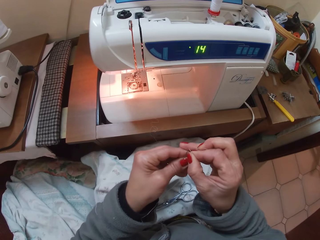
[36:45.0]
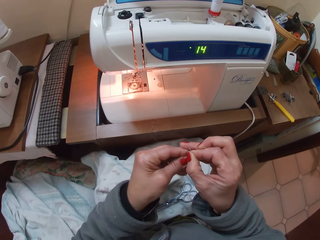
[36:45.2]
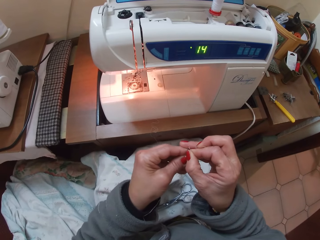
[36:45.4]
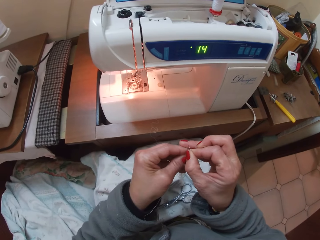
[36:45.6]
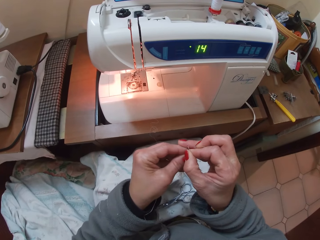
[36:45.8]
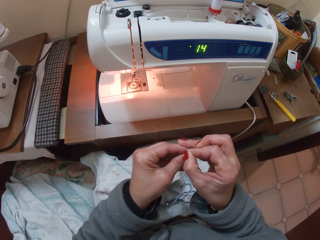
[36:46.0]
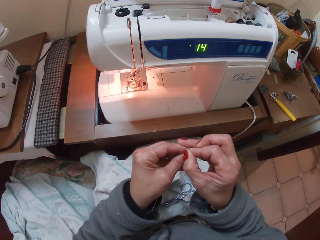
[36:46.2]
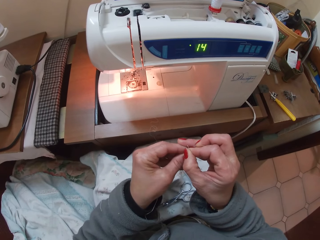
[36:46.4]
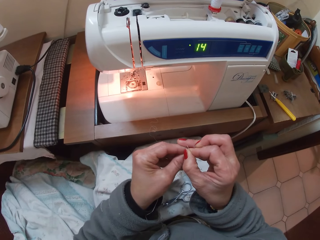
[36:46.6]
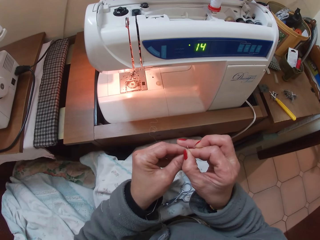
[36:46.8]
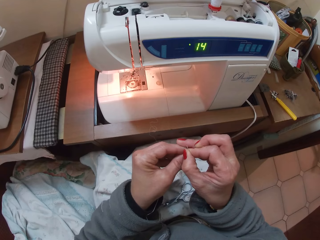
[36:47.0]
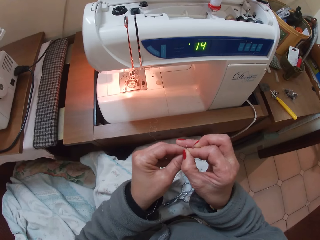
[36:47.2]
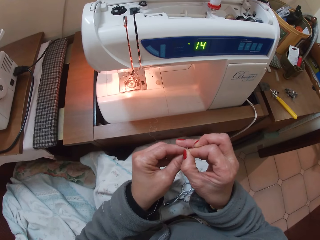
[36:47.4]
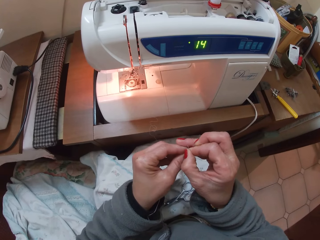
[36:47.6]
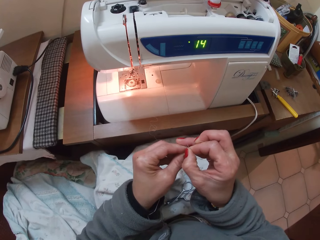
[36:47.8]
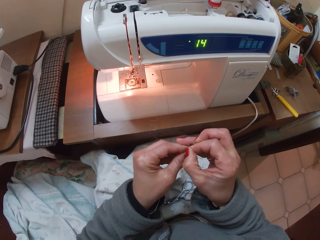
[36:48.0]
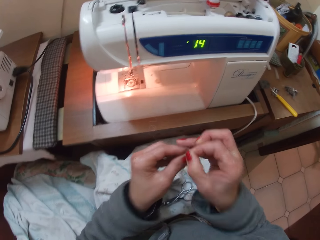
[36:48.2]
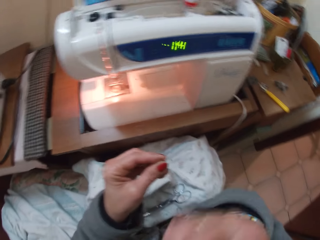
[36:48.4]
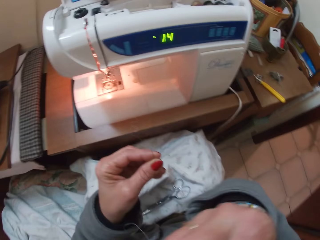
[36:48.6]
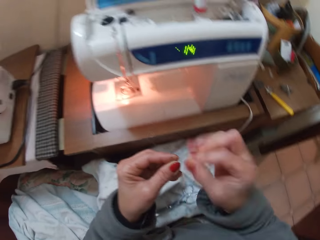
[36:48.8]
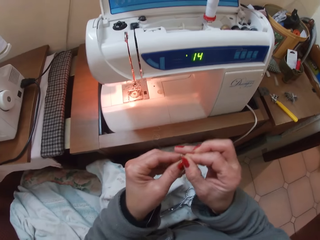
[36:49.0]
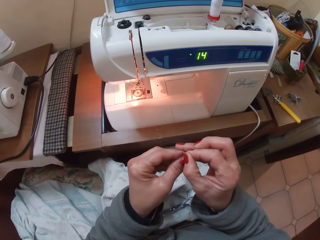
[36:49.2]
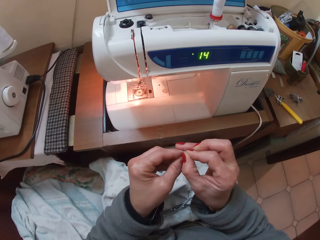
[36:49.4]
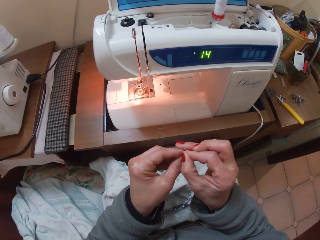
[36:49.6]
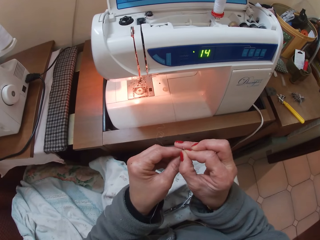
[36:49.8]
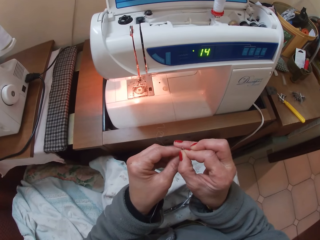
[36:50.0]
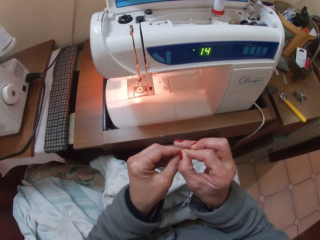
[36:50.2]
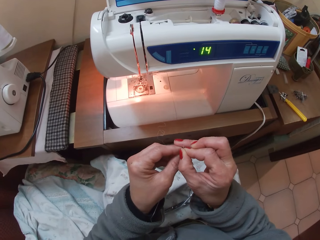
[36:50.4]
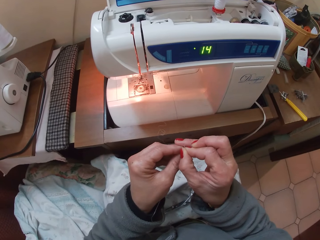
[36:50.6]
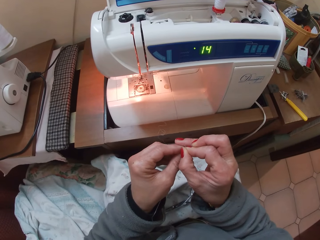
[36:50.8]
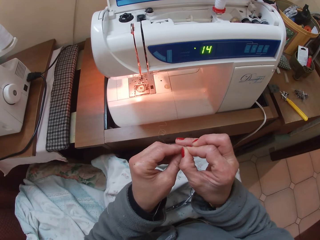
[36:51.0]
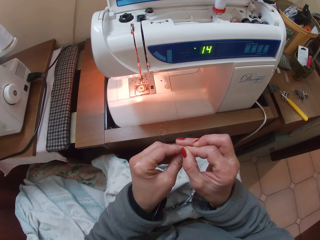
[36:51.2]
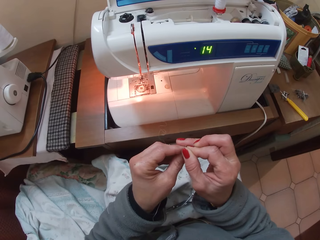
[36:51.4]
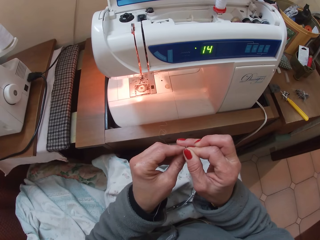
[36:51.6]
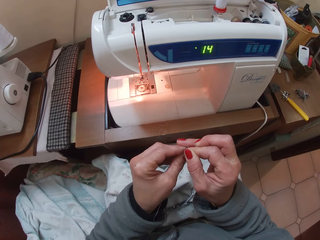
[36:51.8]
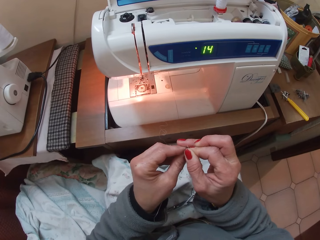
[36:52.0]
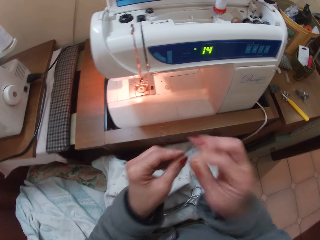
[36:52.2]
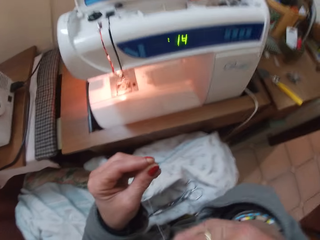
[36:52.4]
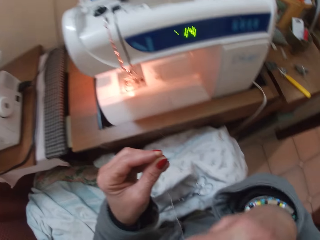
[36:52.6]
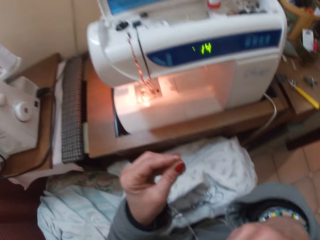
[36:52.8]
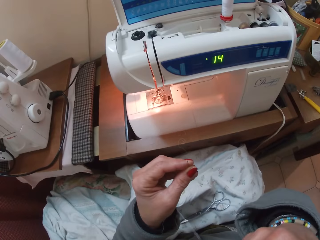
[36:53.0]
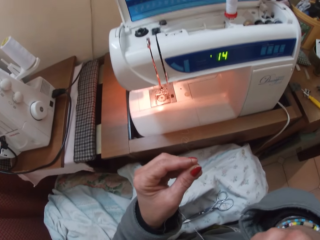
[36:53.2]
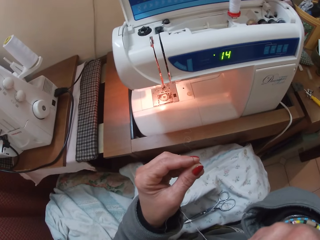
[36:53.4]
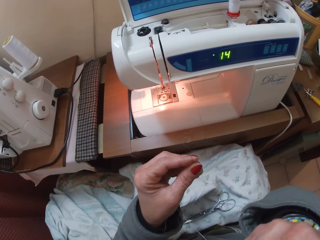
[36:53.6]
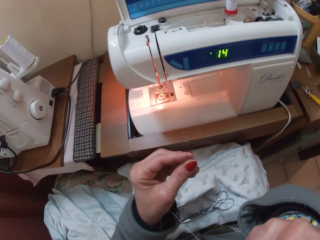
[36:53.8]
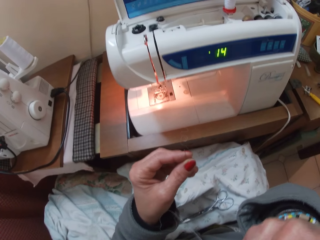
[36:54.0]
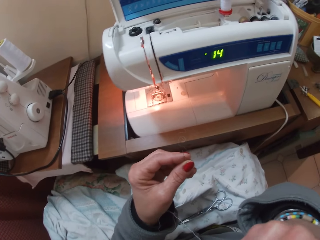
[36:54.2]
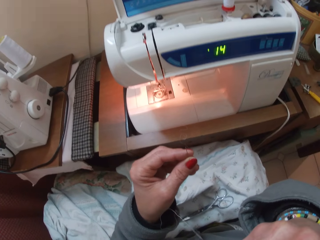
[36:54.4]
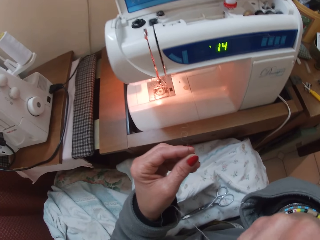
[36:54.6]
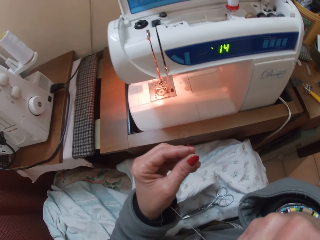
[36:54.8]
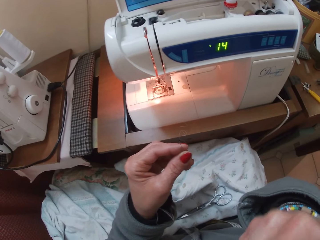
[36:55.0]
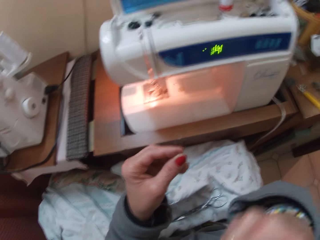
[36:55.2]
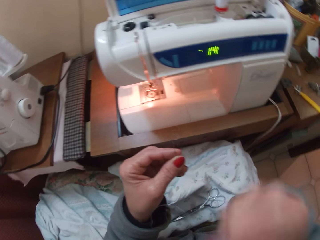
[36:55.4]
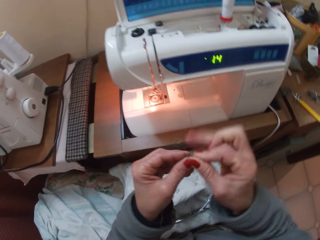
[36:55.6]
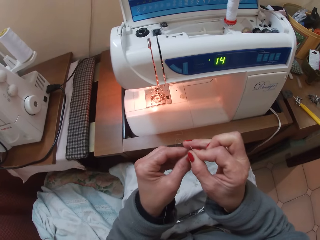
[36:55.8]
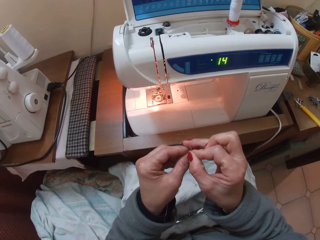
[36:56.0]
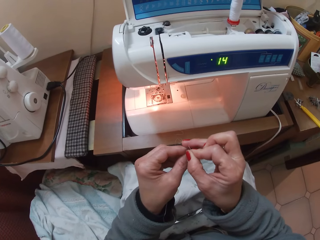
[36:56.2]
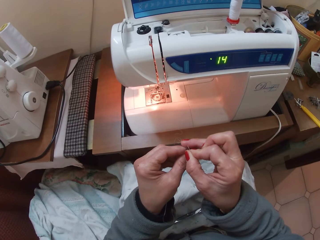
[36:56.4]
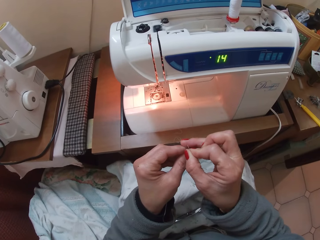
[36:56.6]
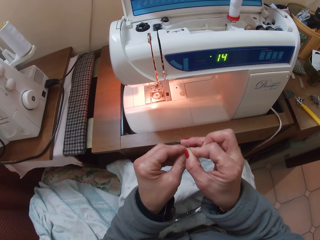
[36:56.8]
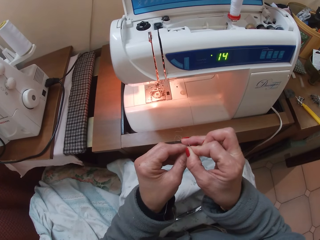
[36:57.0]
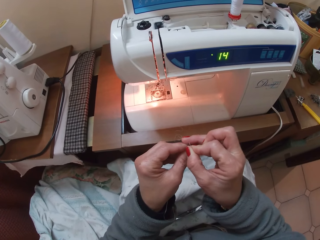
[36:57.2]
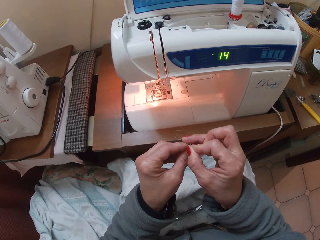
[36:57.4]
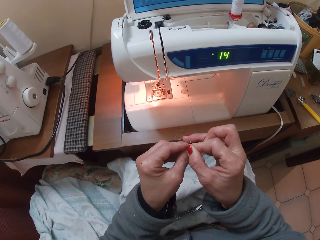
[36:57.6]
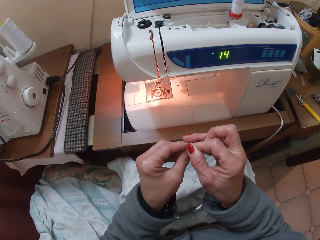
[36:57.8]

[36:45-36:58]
The camera wearer tries to thread the needle. She puts the thread in her mouth. She lifts the hand. She attempts to thread the needle again. She puts the thread in her mouth again. She lifts her hand. She threads the needle.

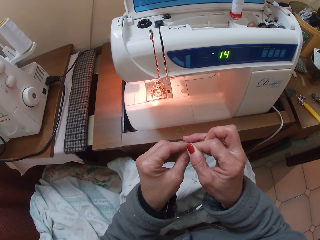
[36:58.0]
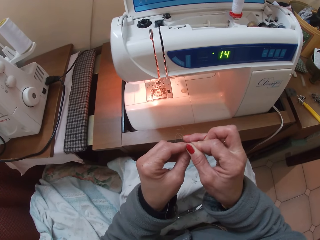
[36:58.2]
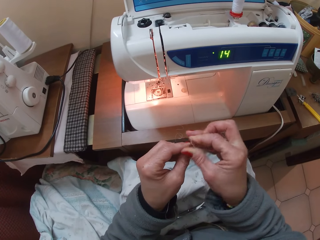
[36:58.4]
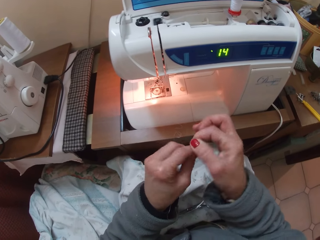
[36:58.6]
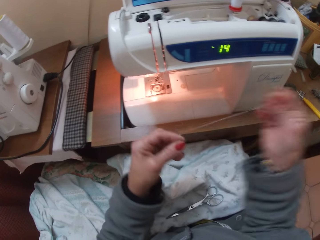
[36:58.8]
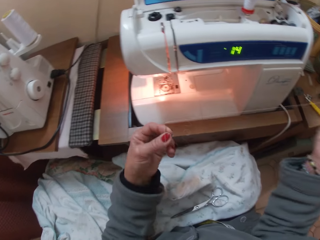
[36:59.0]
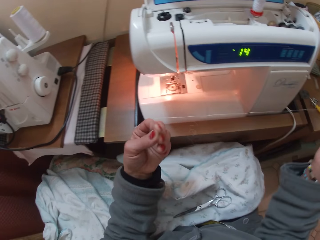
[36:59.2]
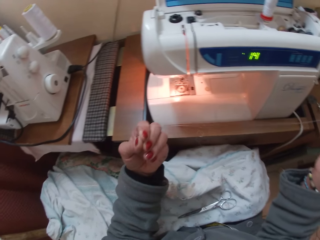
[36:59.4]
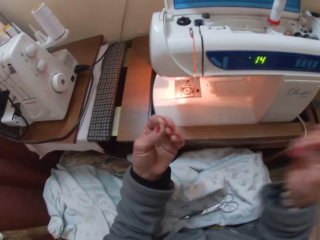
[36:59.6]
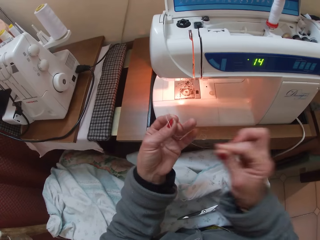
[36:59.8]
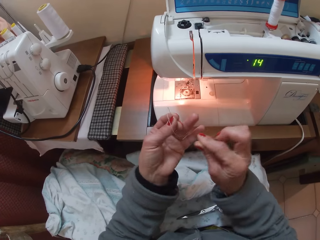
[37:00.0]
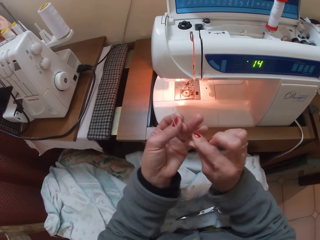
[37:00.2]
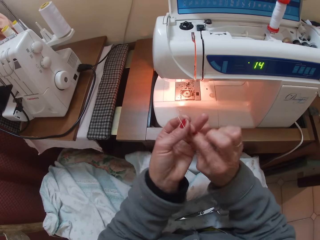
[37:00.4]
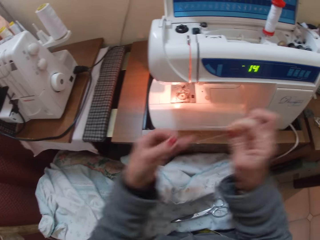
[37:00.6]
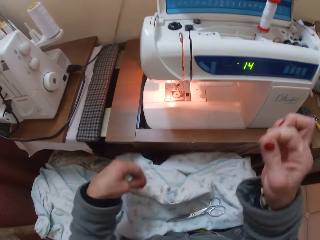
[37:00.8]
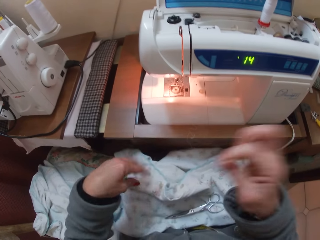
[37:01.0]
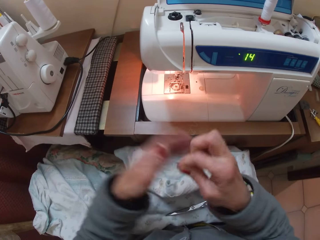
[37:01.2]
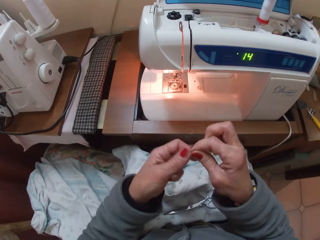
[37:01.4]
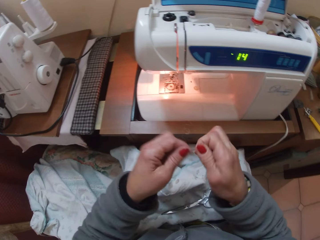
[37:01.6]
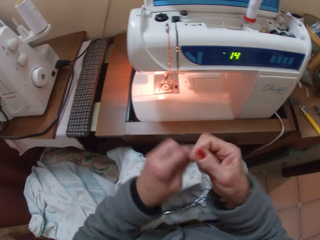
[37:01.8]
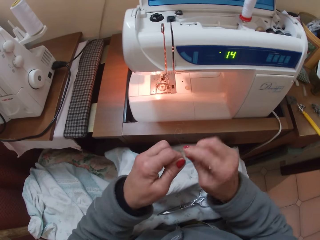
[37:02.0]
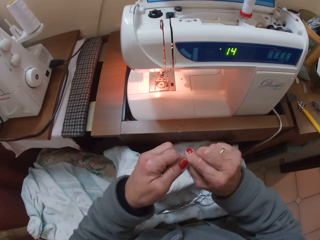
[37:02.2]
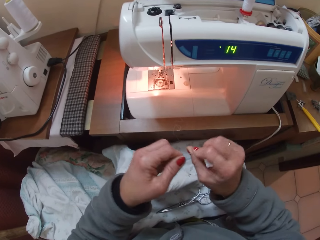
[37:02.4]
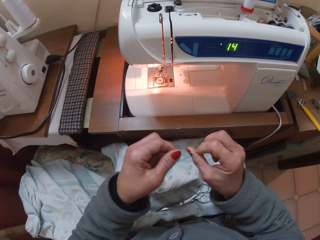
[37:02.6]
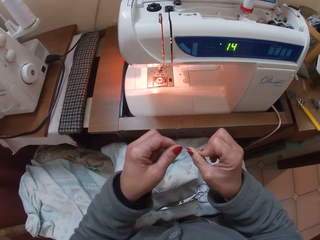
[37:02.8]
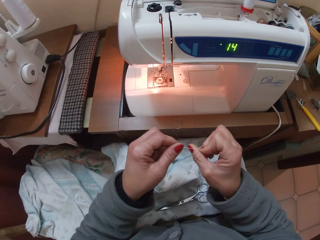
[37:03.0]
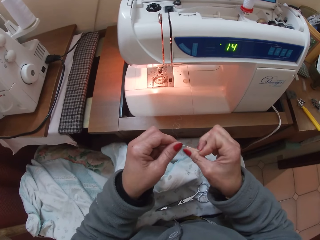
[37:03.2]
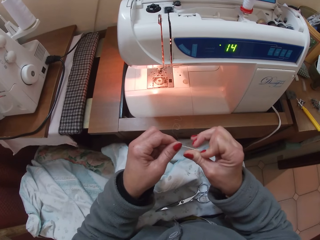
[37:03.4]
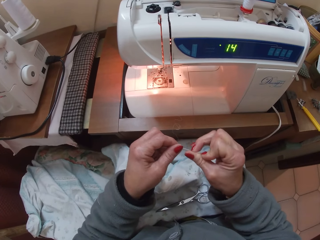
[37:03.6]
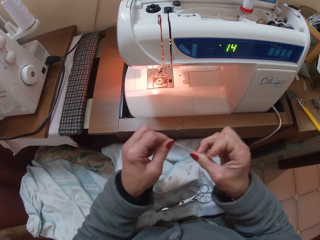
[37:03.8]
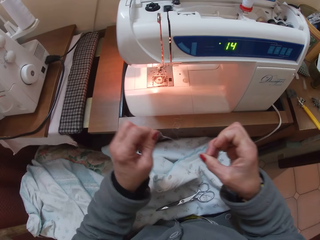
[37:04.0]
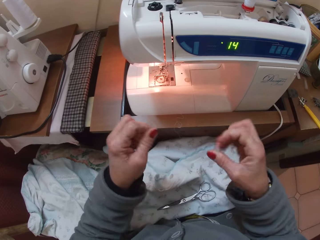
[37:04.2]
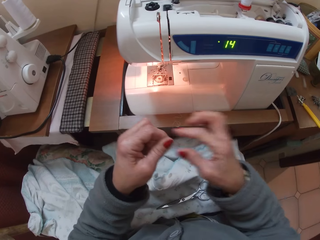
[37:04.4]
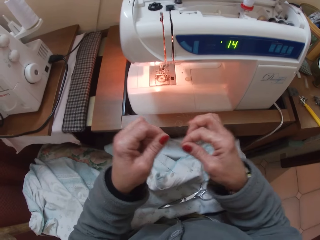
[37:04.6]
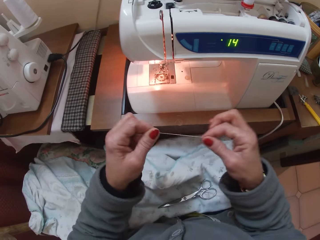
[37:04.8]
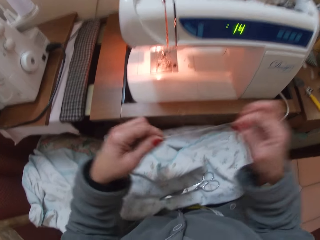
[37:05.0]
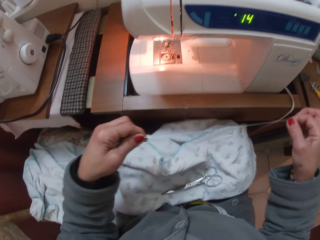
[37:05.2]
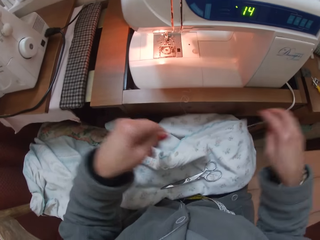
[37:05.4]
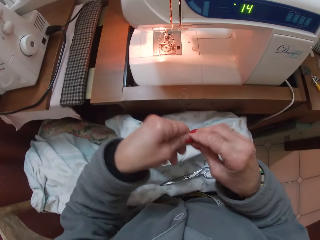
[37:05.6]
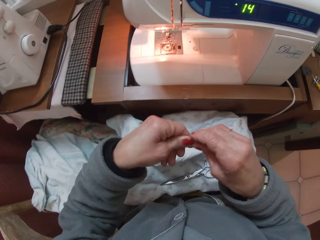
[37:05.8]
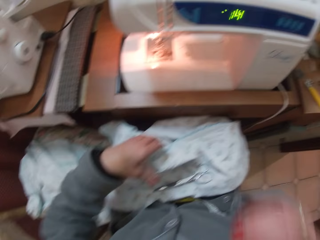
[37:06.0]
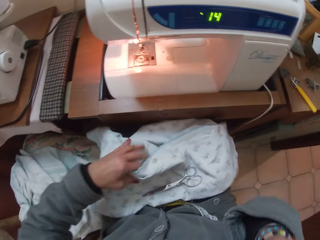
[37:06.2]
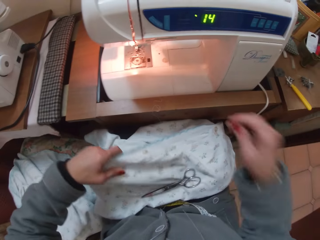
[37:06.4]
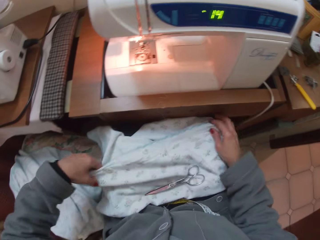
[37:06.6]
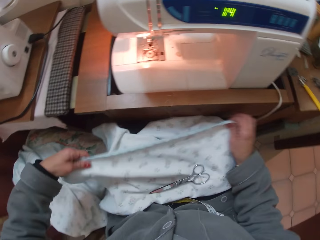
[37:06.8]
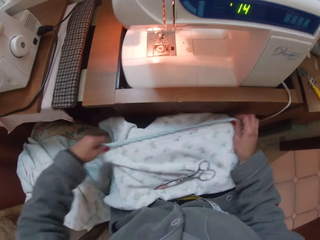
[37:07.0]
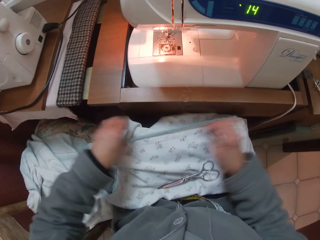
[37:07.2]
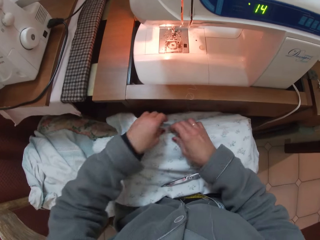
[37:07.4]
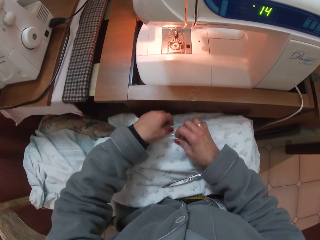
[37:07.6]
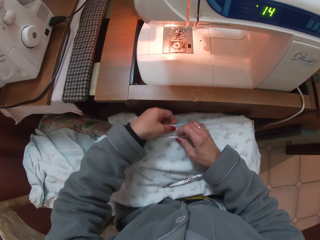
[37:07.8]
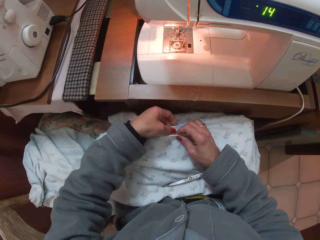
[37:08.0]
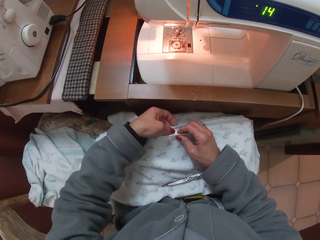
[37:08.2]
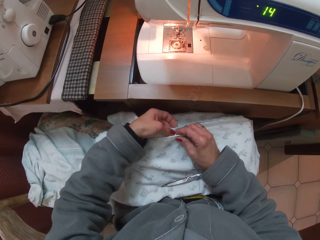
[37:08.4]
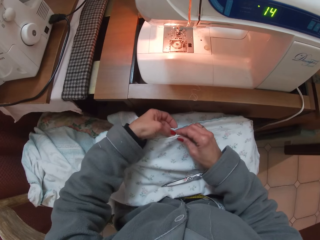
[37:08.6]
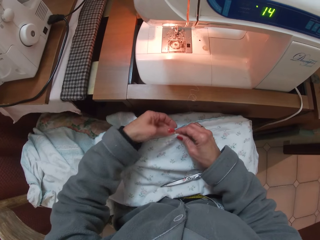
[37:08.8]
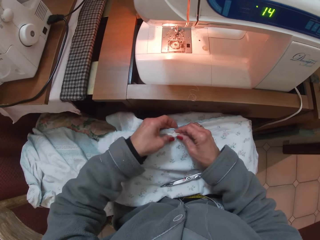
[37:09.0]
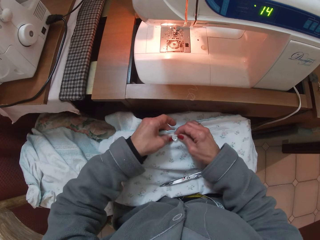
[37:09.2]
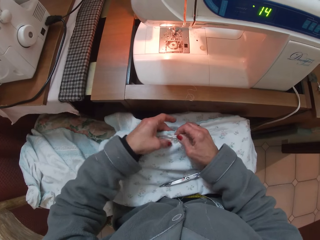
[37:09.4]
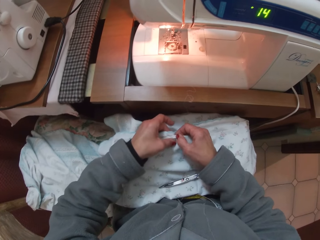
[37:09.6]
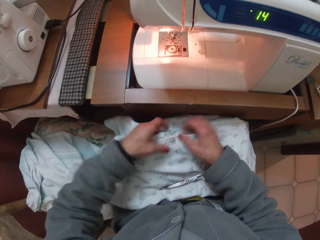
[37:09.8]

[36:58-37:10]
The camera wearer pulls the thread from the other side of the needle hole. She drops the needle on the clothing material on her lap. She ties a knot on the thread. She arranges the clothing material on her lap. She places the needle and thread in her mouth. She pushes the button of the clothing material through the button hole.
